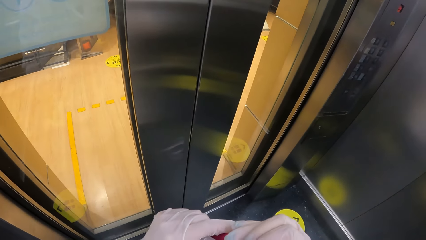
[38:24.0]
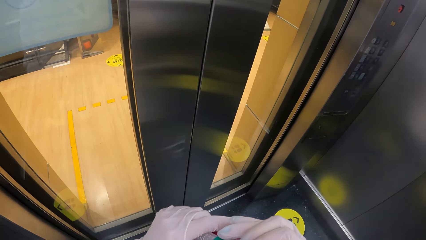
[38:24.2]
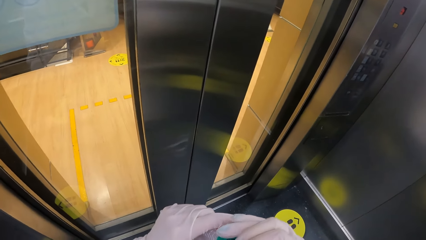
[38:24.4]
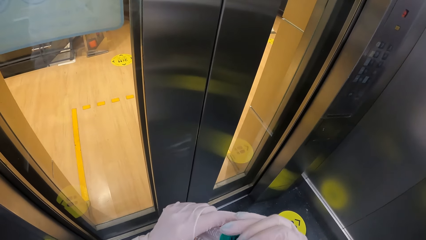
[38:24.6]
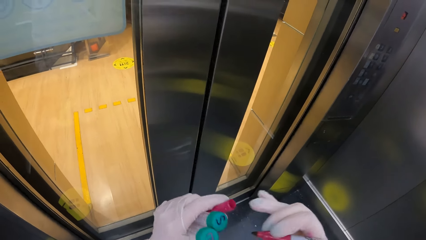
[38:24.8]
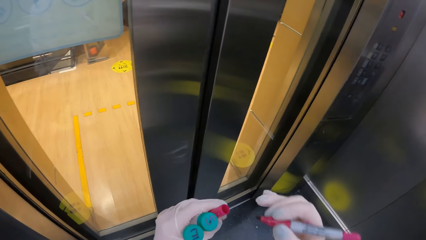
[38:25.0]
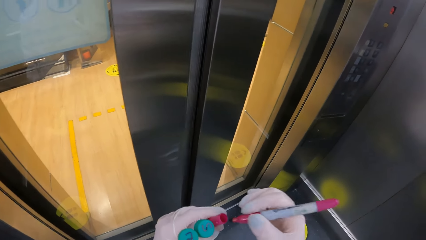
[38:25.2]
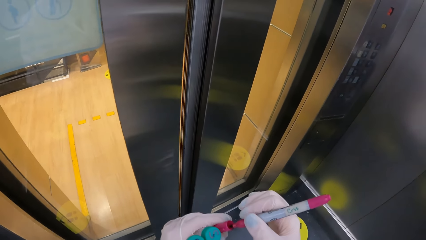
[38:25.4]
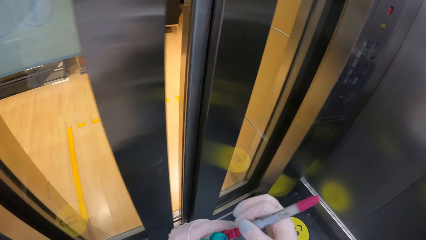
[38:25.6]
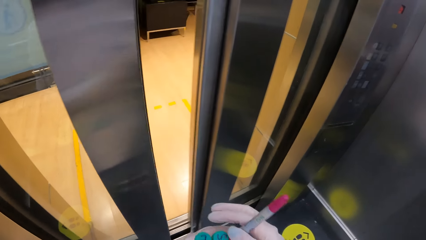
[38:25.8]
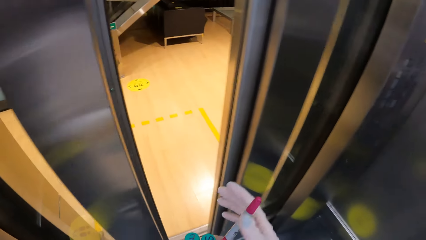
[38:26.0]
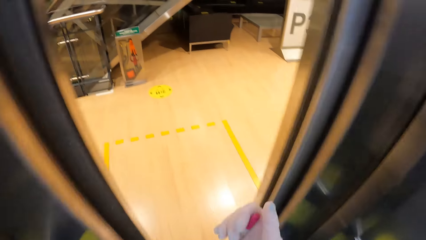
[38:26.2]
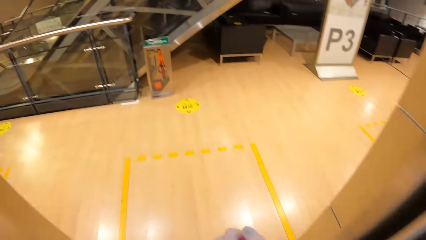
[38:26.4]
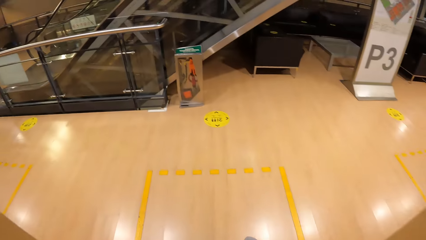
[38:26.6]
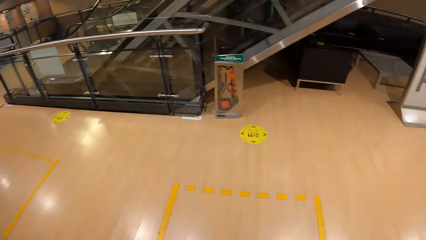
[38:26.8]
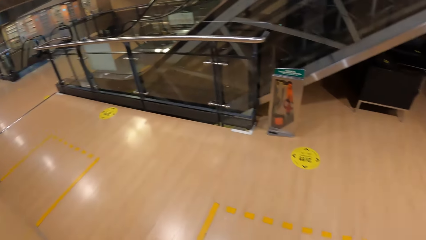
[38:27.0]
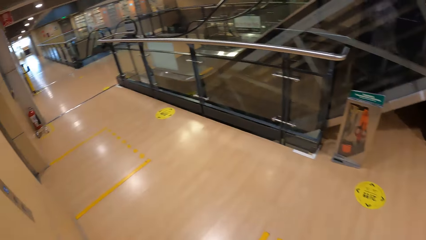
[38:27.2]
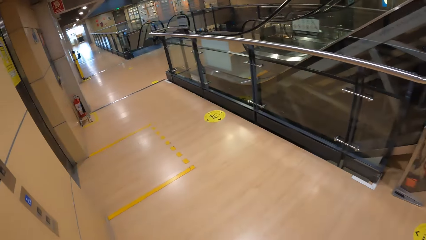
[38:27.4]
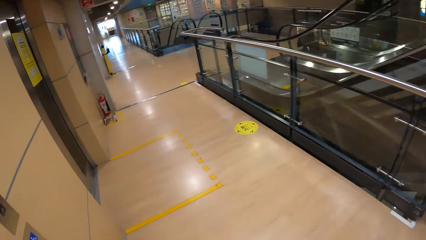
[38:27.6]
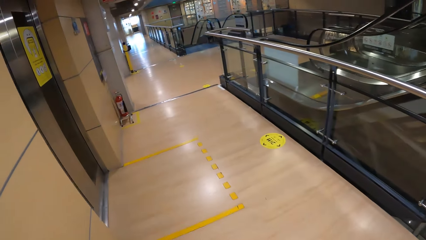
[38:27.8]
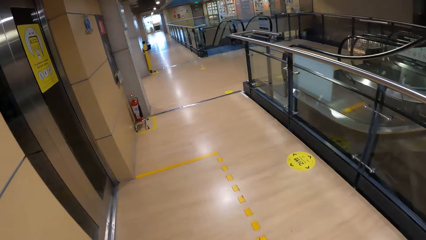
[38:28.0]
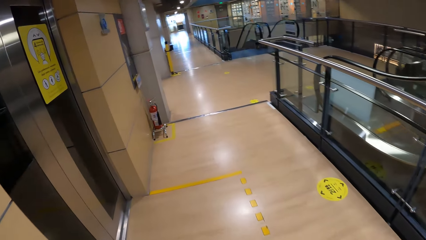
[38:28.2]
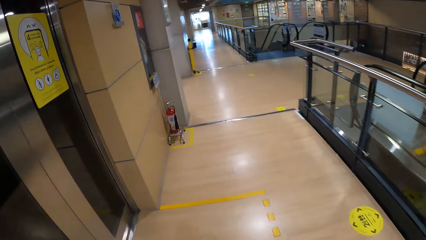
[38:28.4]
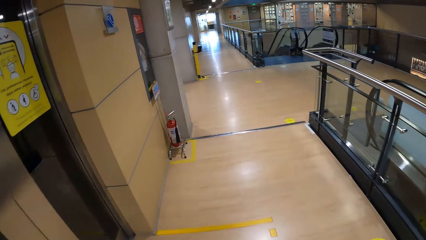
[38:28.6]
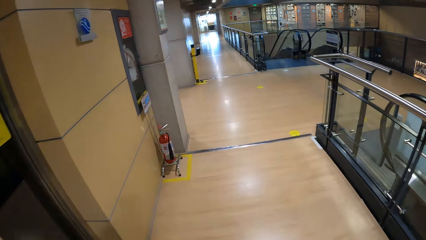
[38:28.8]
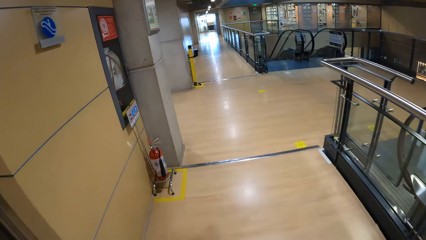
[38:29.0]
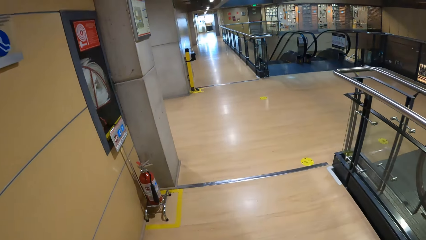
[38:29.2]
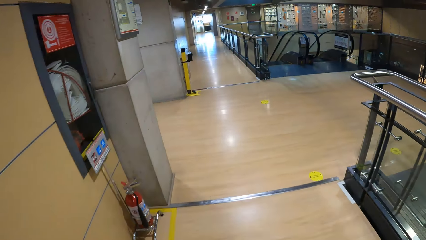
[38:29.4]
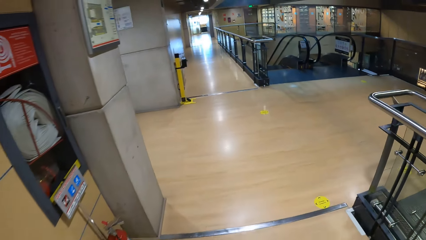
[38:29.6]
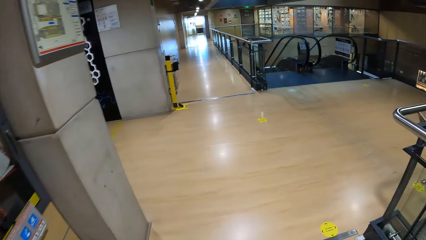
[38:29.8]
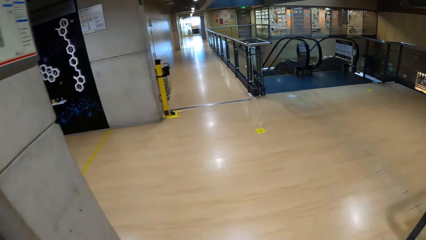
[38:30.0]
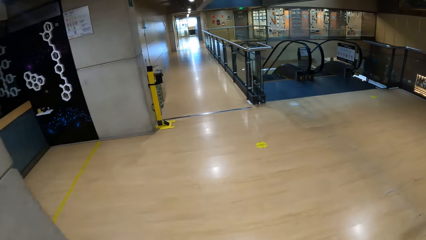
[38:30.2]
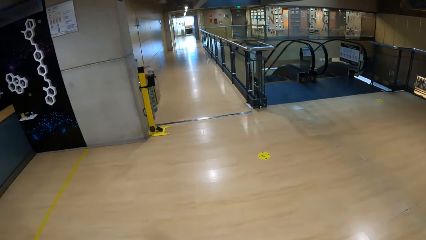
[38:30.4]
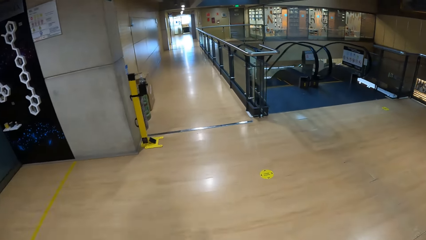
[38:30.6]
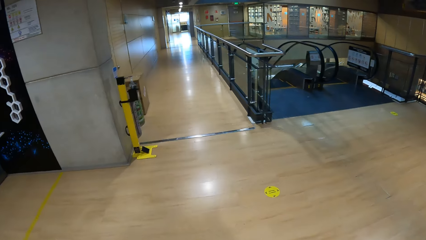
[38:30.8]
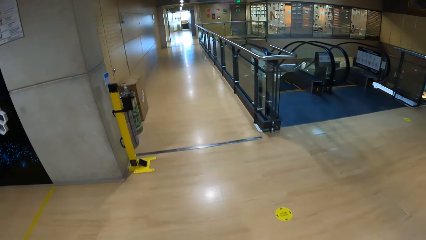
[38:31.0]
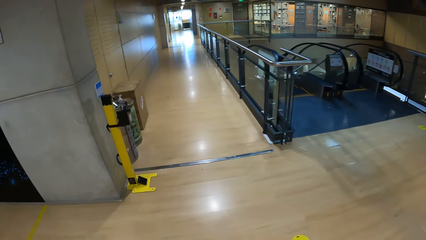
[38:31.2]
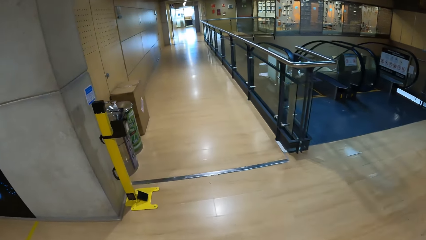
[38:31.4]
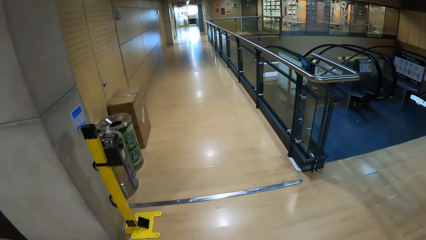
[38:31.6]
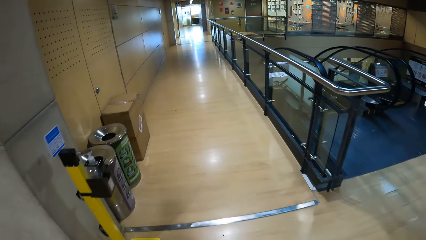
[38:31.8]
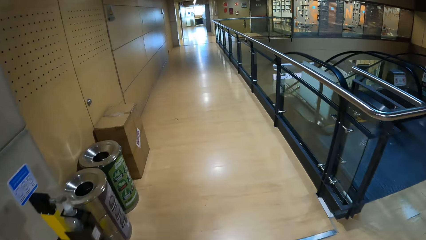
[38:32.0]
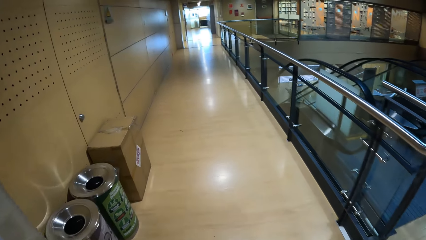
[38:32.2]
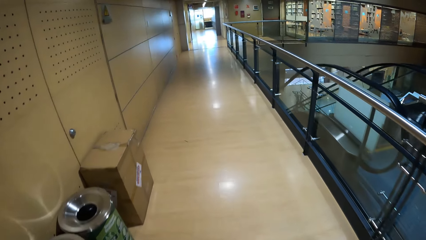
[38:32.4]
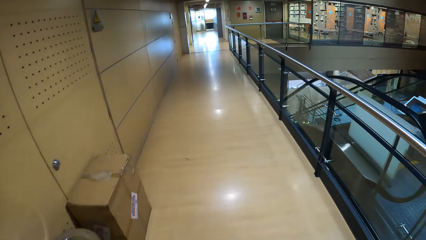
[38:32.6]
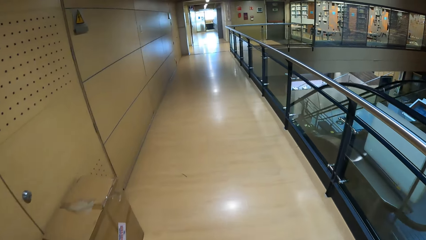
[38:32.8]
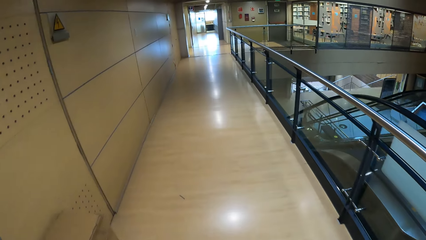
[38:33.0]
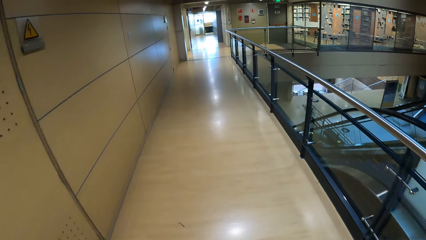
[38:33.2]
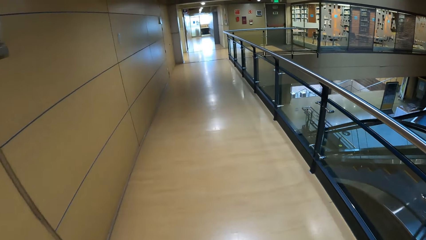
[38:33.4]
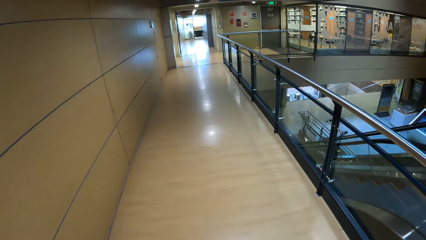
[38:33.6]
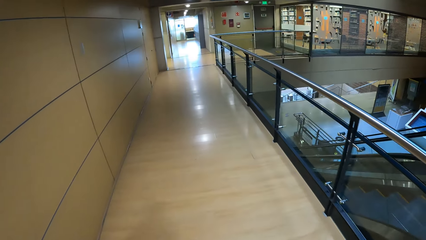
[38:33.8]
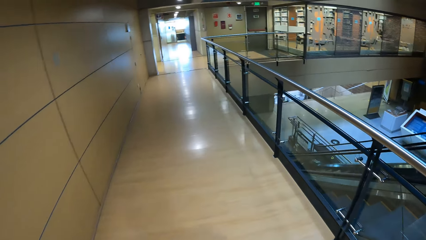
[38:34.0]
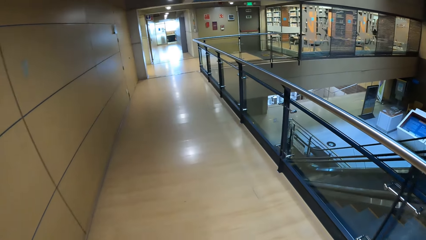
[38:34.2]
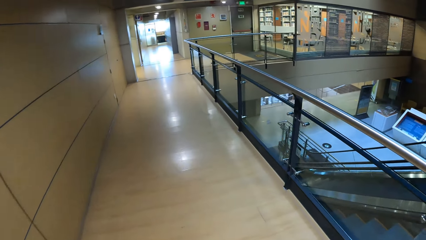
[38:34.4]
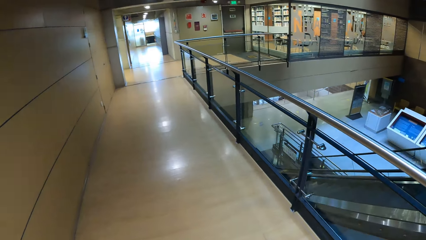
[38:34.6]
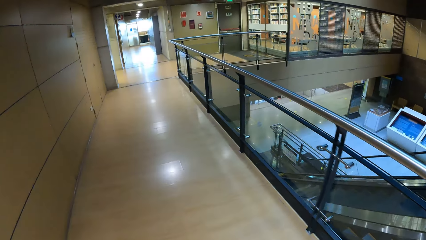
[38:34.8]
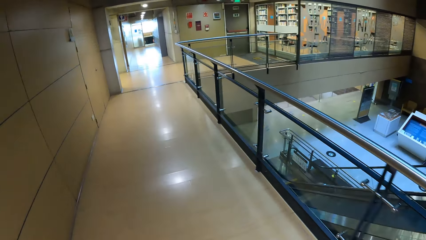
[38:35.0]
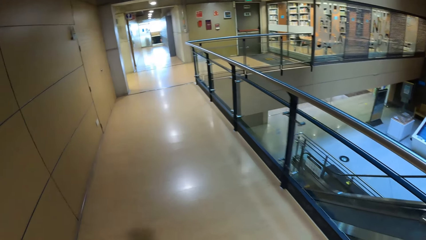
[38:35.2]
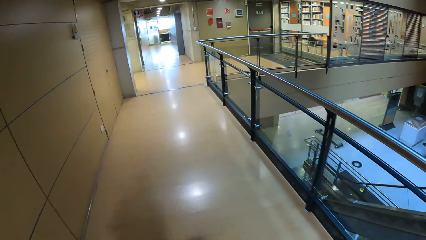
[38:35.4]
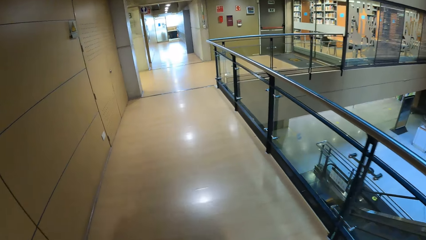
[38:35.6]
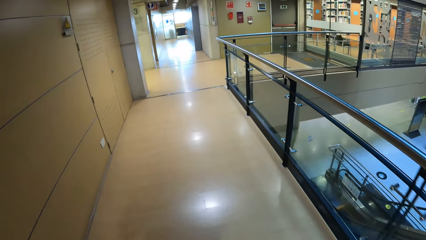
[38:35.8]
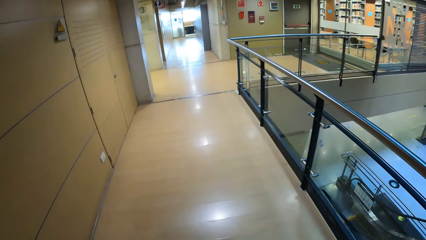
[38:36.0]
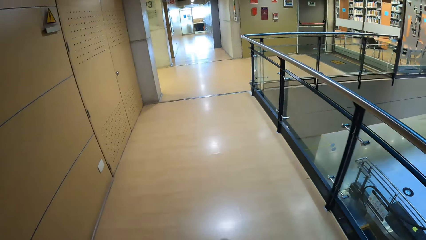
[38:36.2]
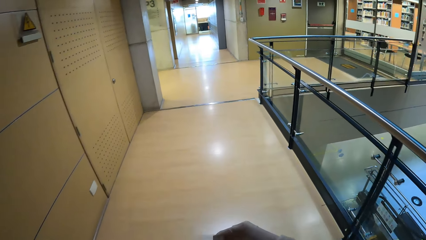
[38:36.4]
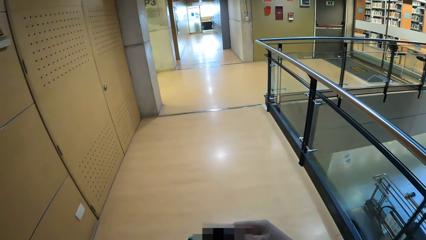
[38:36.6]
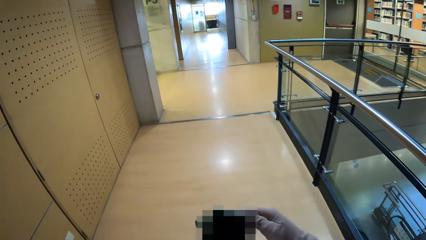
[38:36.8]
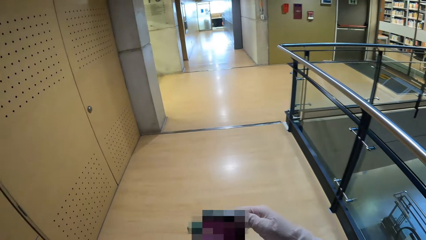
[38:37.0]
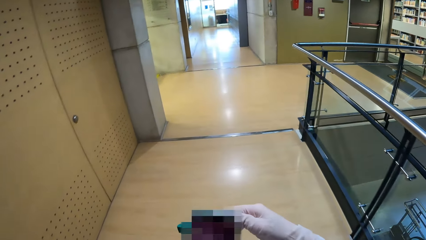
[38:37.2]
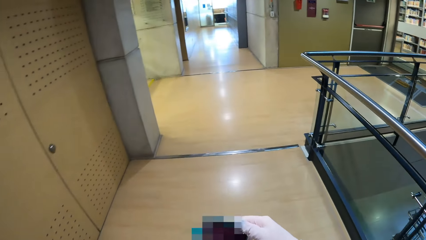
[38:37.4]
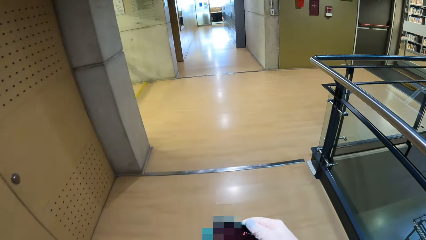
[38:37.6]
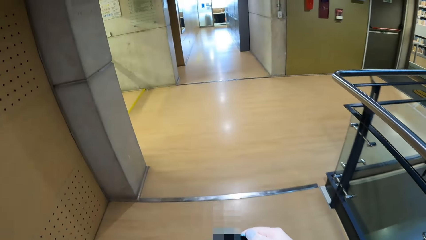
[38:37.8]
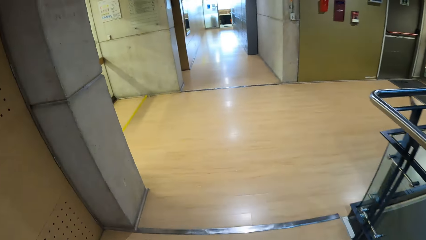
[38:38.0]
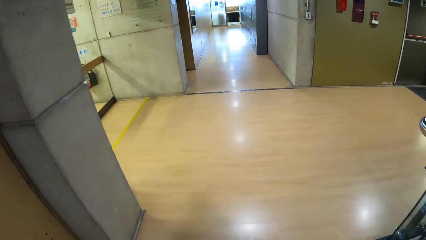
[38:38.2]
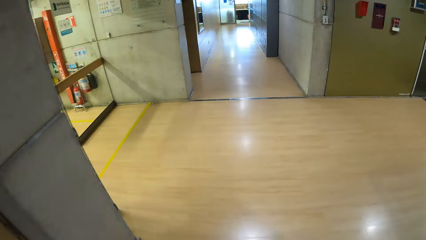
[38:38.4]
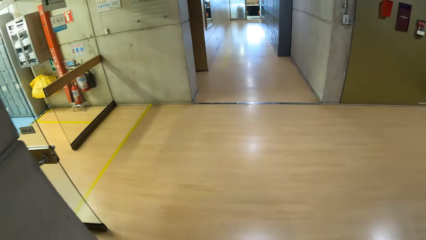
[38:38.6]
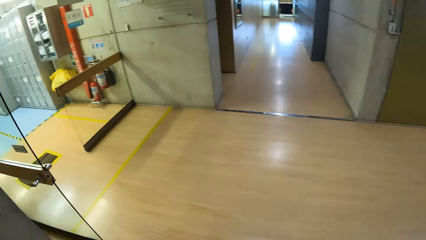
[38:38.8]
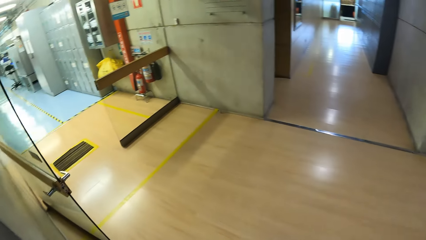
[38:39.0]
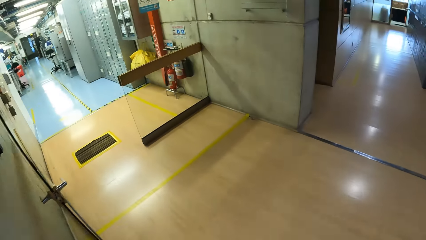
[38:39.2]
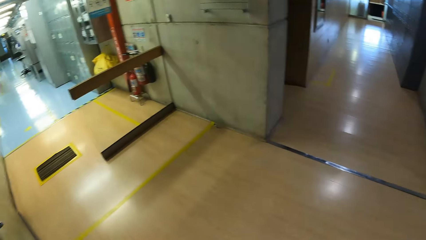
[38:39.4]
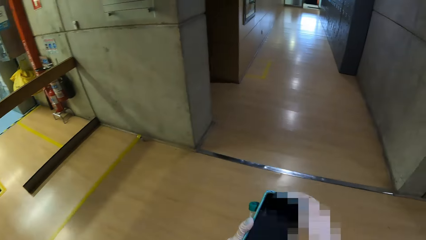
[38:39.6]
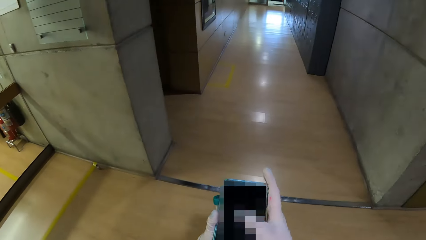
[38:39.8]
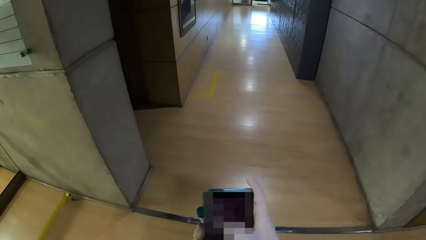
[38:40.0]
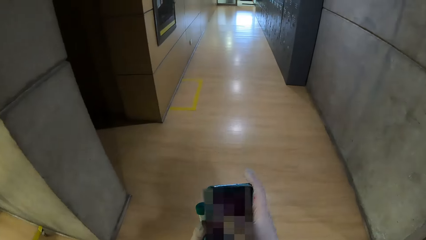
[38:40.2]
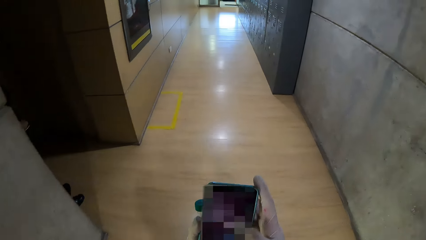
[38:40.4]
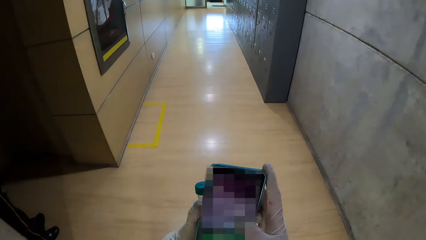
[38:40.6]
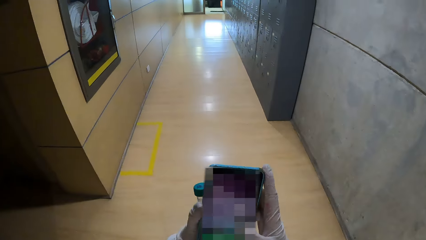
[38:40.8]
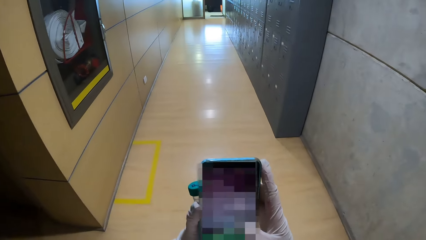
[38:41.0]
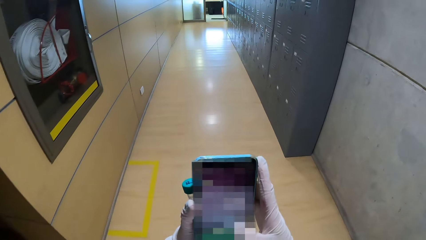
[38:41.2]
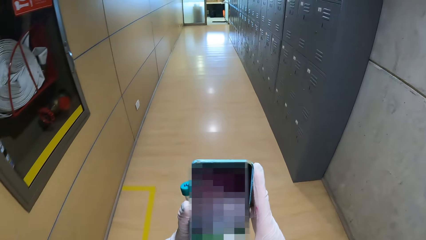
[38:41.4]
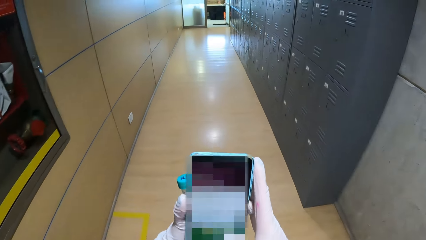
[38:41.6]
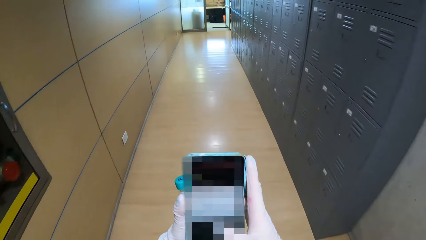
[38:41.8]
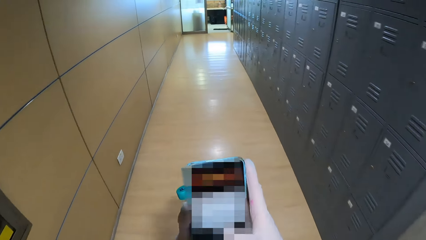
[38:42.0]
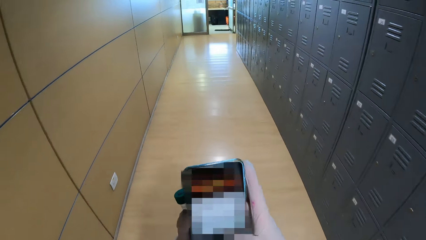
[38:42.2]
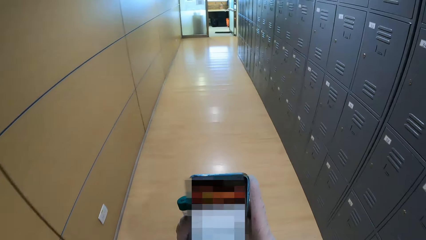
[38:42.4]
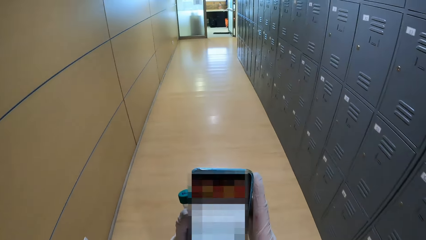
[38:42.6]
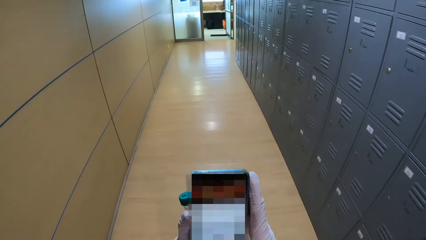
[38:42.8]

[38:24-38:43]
The camera wearer holds the marker cover and the specimen containers in her left hand. She puts the marker into the marker cover with her right hand. She stares at a pen. She walks out of the elevator. She walks on the hallway. She holds the phone with both hands. She uses the phone. She looks around the hallway. She operates the phone with her right hand.
